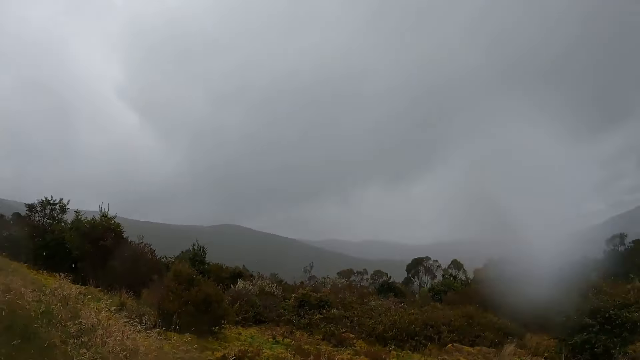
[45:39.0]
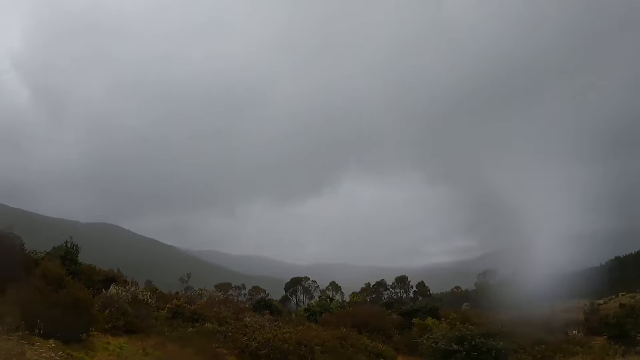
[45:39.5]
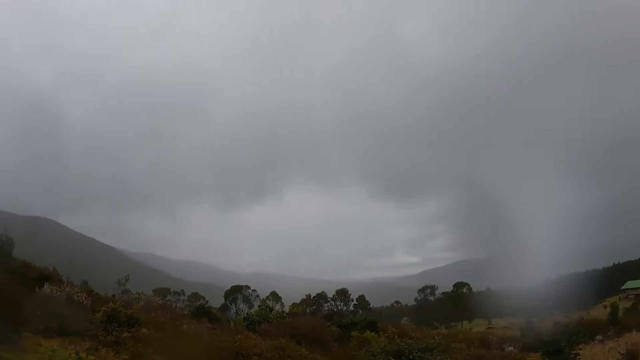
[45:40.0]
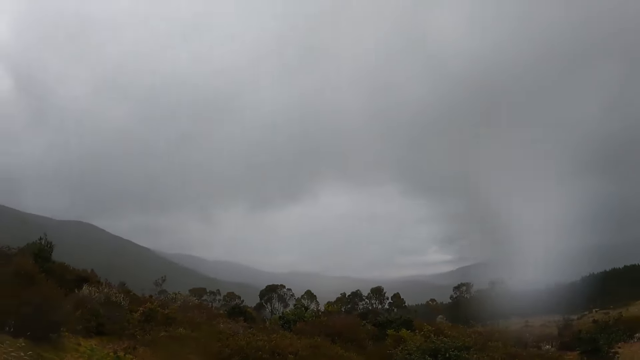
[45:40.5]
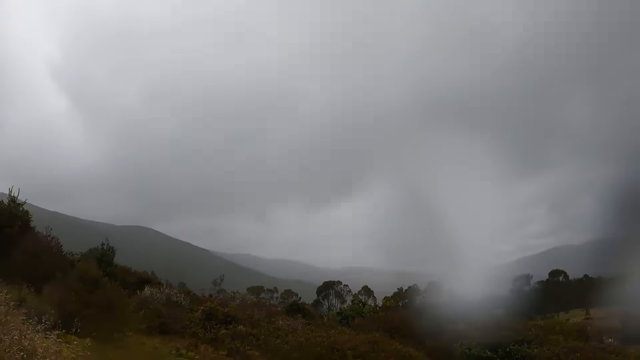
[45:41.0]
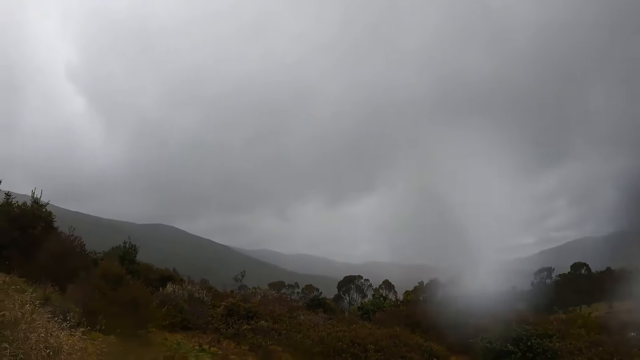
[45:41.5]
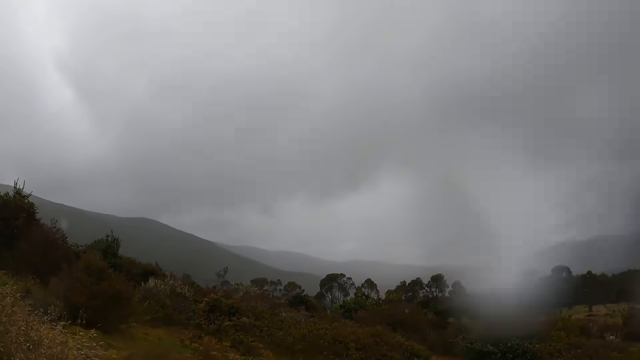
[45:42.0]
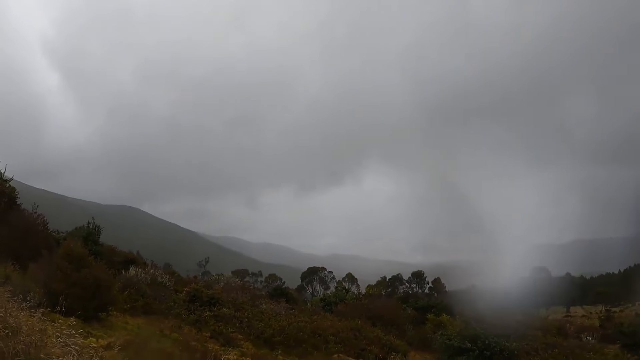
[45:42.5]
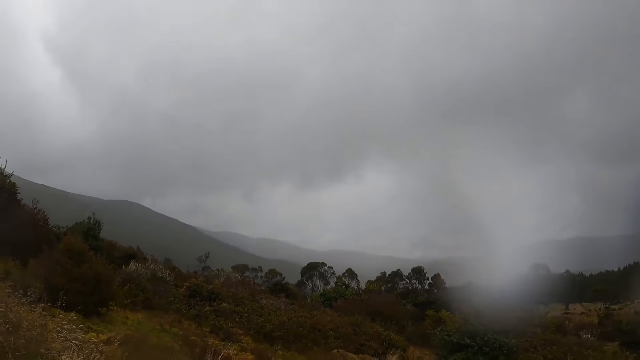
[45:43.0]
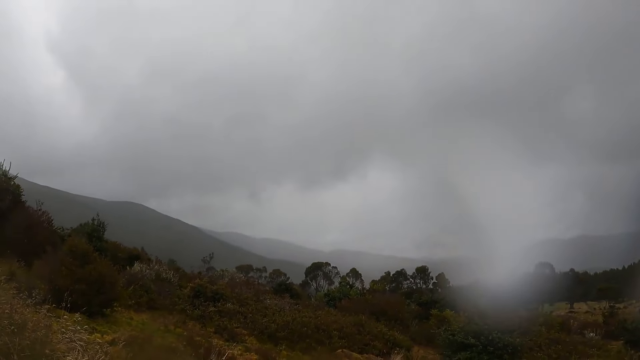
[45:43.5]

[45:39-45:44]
The camera wearer looks around.

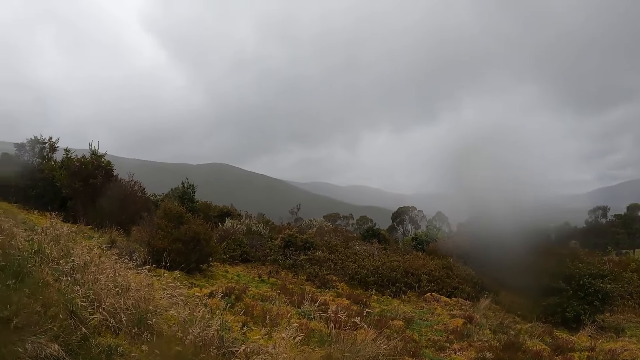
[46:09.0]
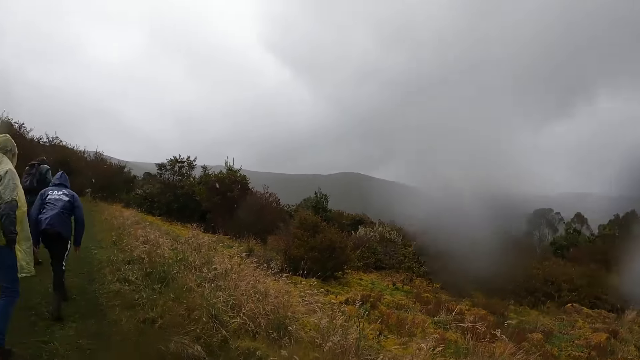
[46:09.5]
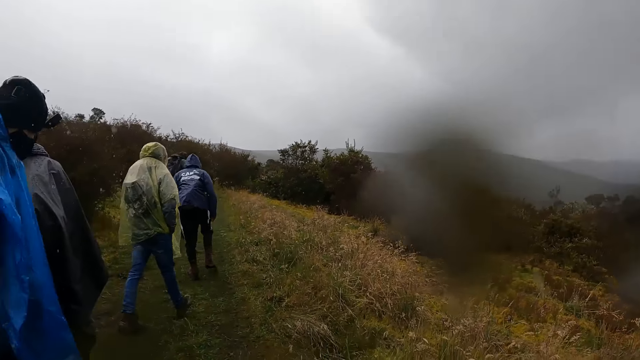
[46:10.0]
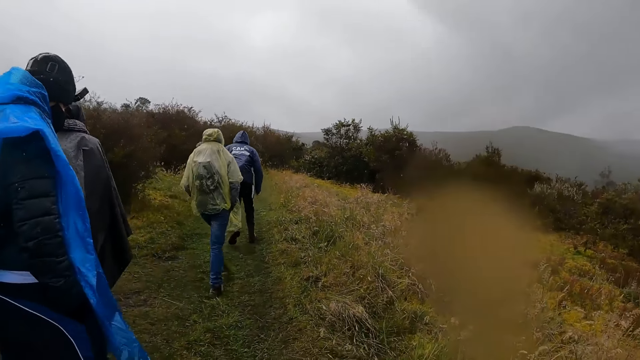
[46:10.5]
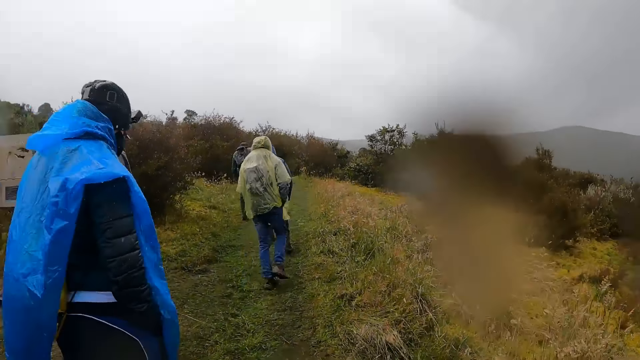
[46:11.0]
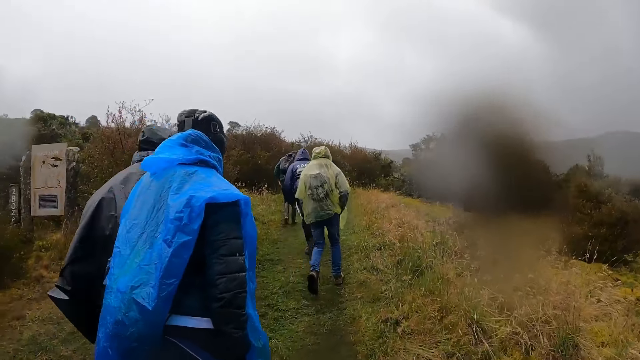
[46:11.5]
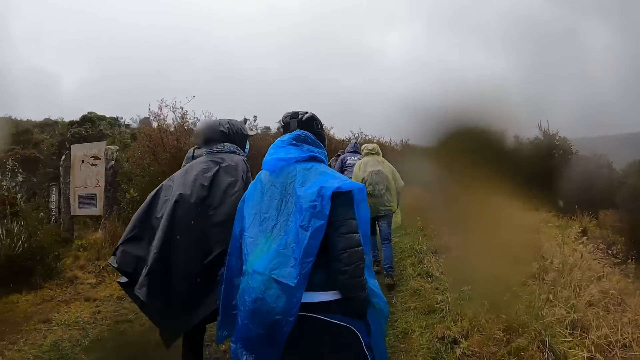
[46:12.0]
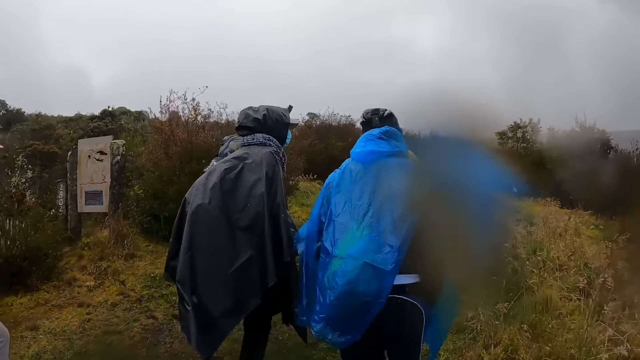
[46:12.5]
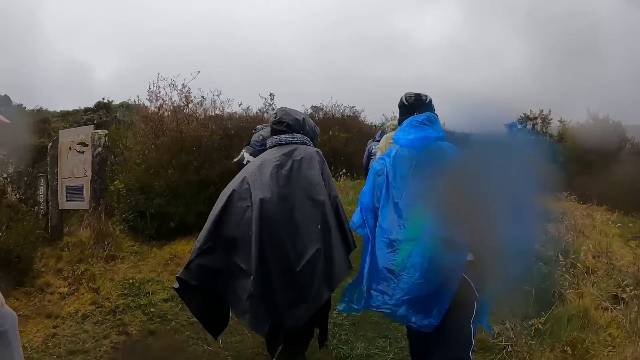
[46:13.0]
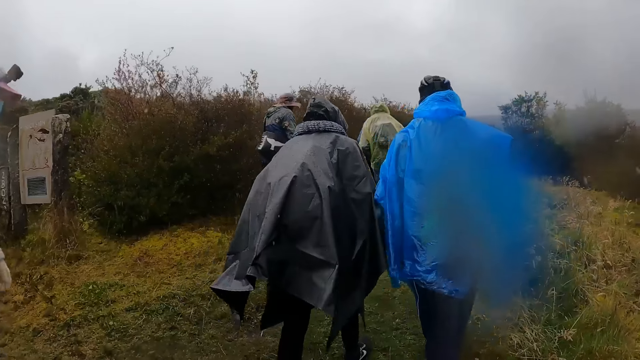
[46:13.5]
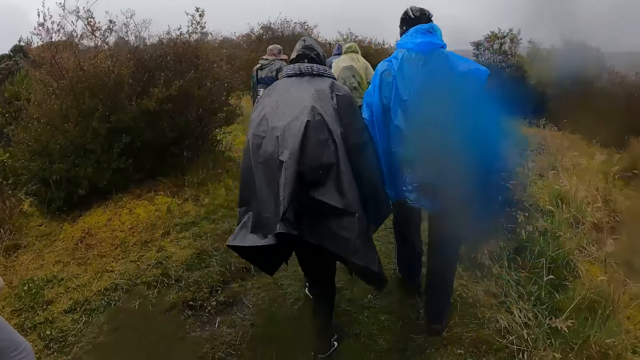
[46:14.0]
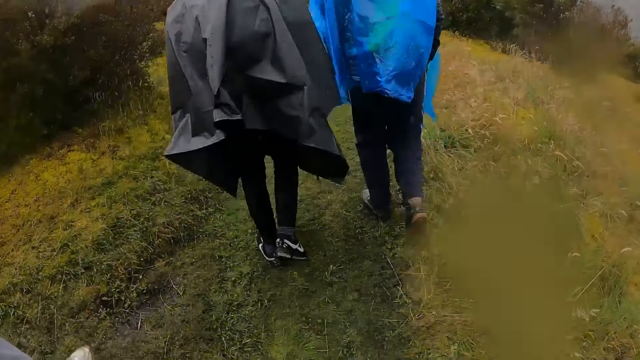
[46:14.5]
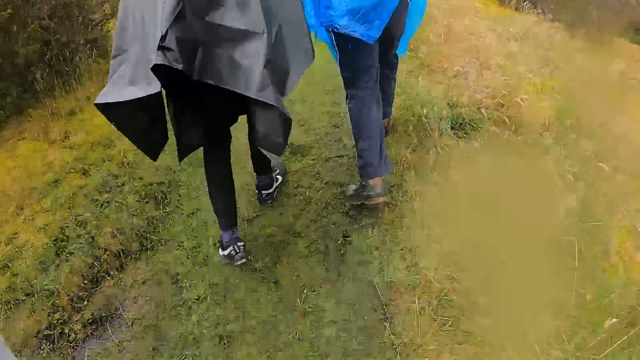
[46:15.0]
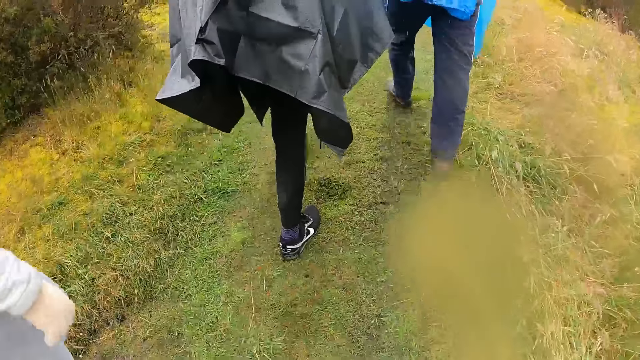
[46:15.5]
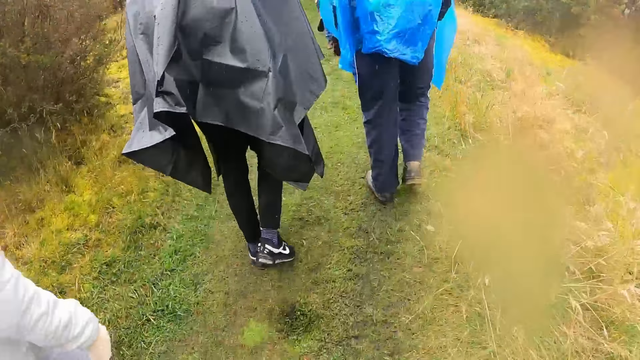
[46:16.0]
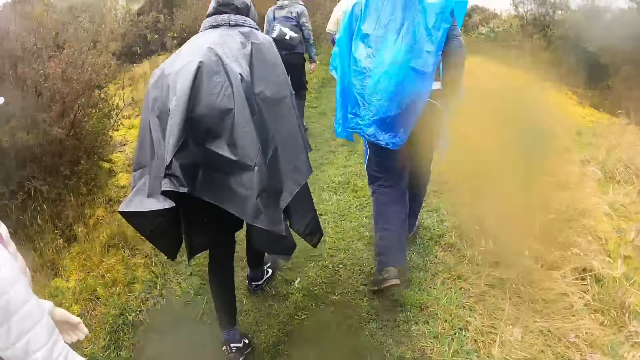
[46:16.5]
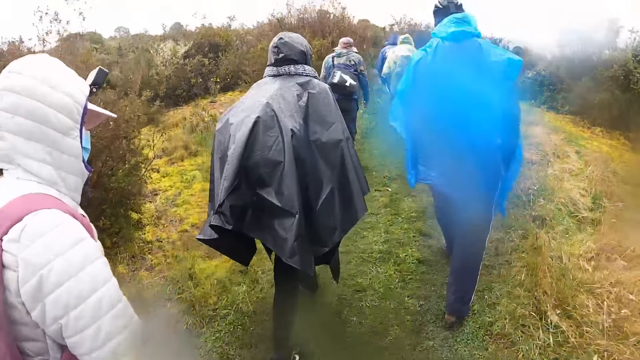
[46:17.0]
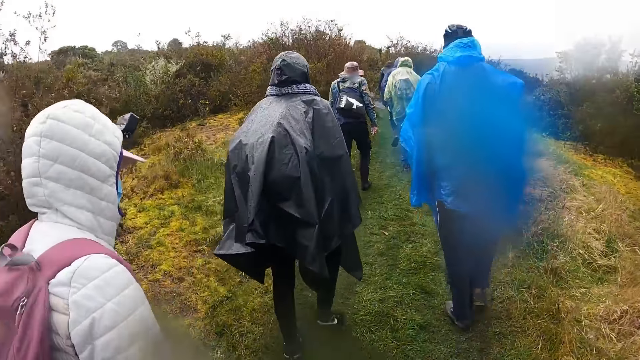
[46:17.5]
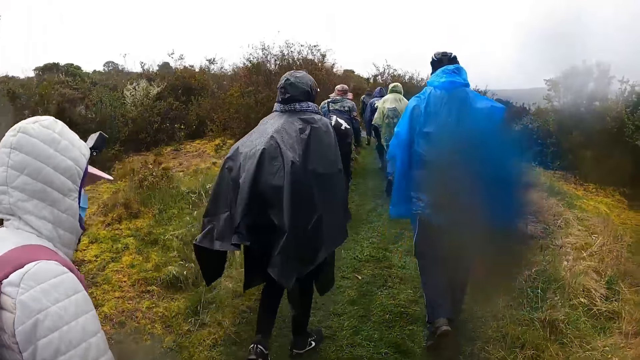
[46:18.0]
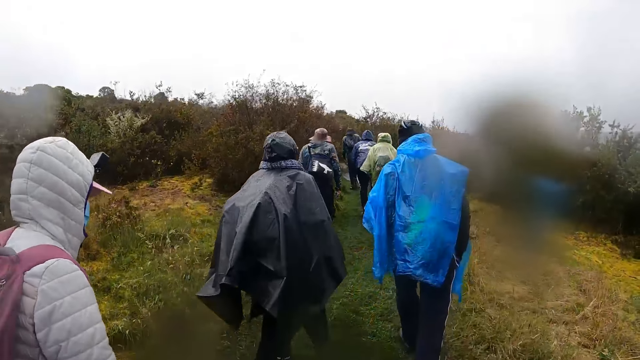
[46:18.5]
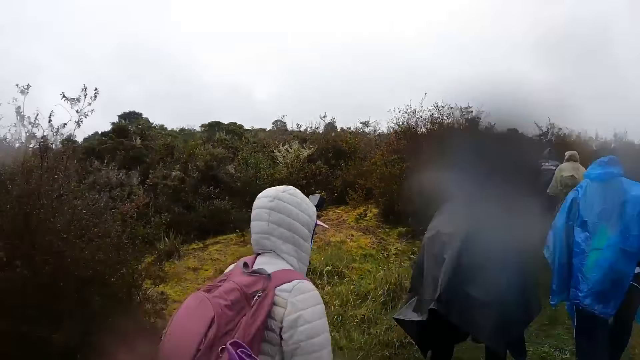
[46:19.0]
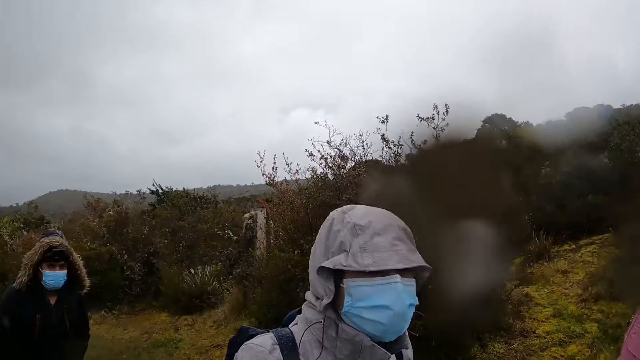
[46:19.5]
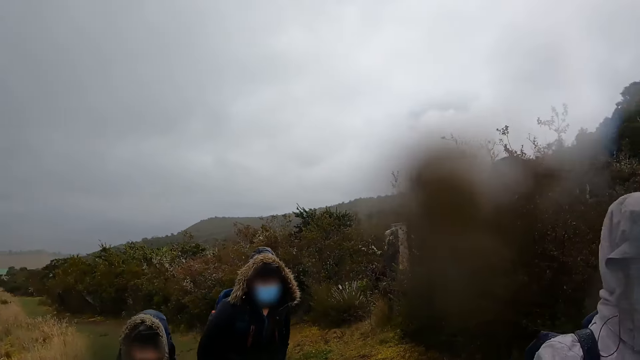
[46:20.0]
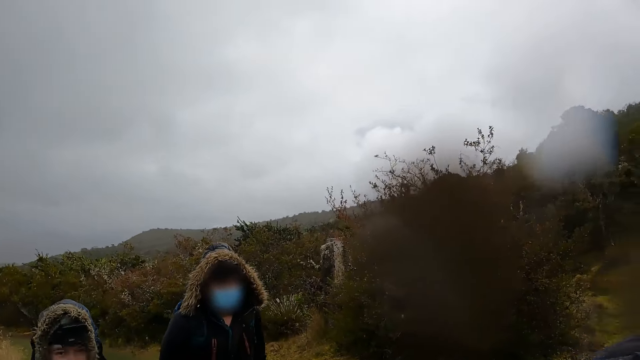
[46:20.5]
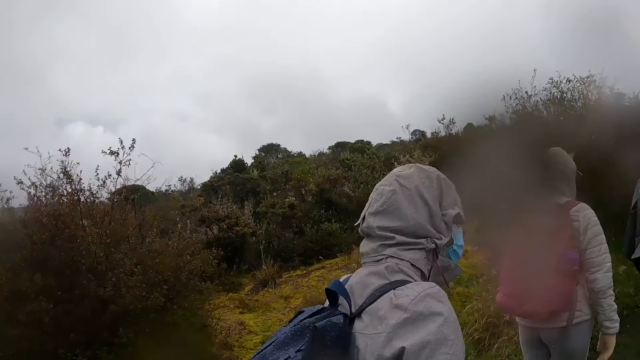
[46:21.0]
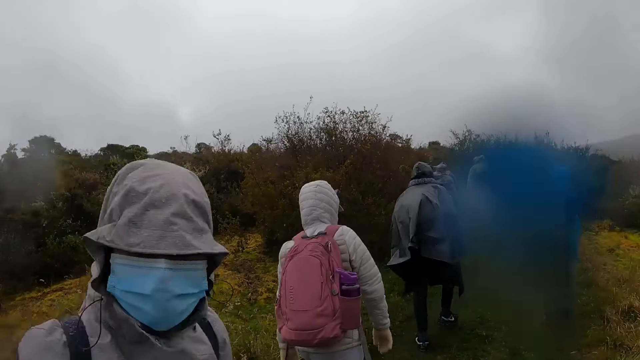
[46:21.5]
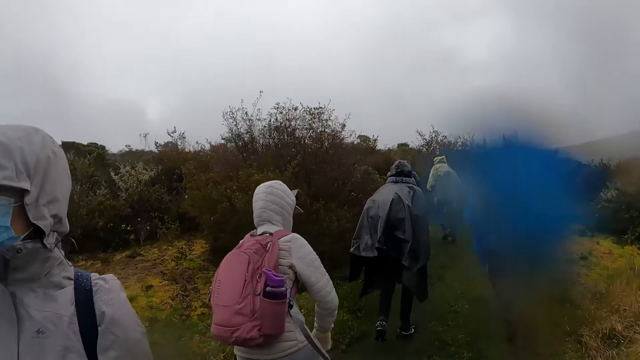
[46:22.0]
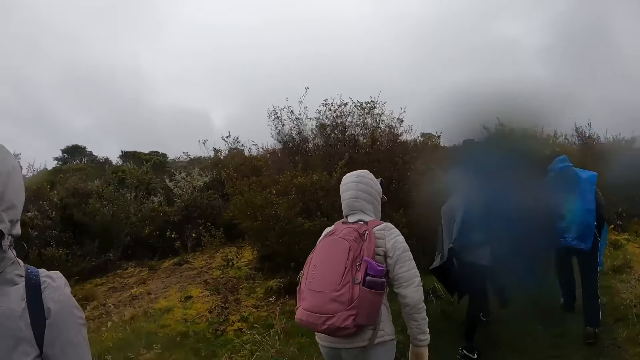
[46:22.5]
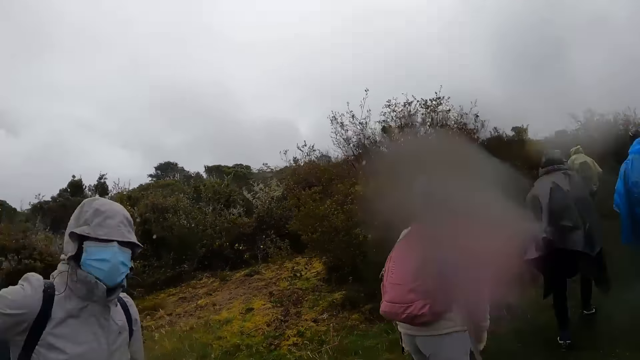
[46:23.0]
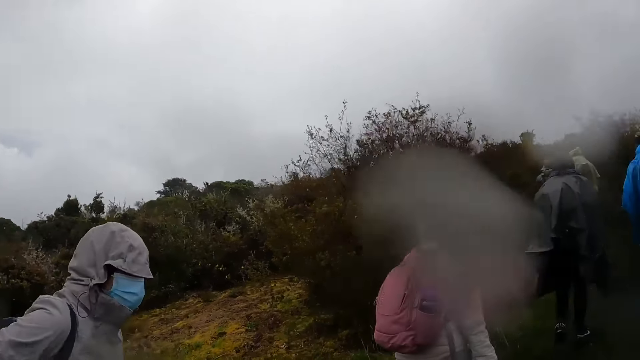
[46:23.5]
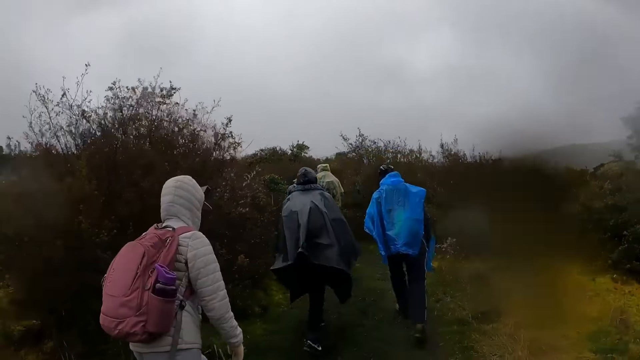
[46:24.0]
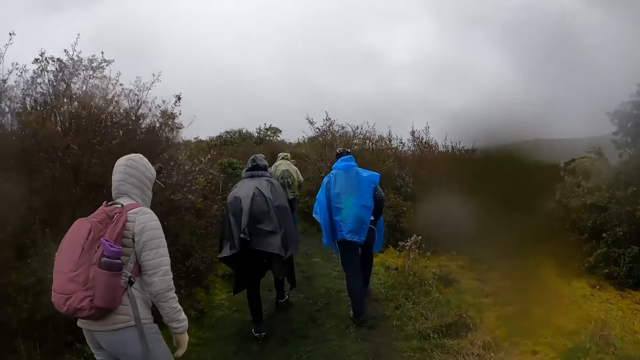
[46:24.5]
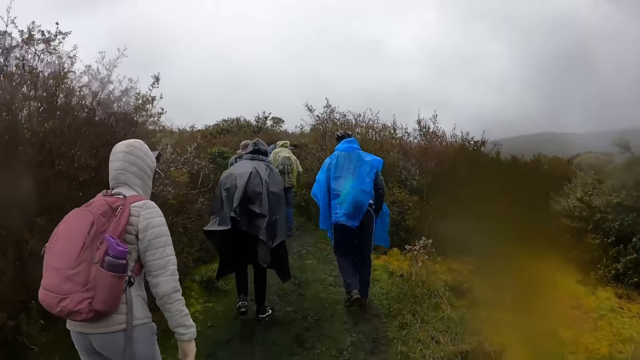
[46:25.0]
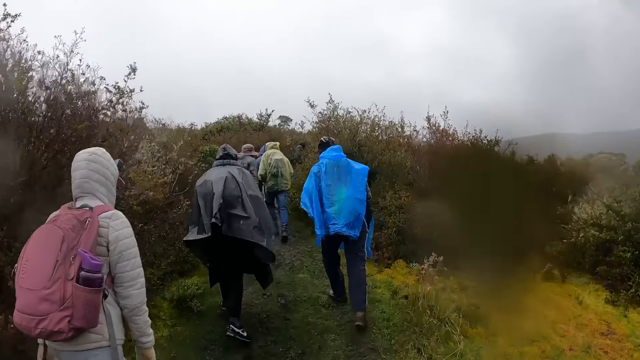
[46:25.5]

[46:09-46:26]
The camera wearer walks along a pathway. A man walks along the pathway. A woman walks along the pathway. Another woman walks along the pathway. A third woman walks along the pathway. The camera wearer interacts with the third woman, a fourth woman and a fifth woman. The fifth woman walks along the pathway. The fourth woman walks along the pathway.
